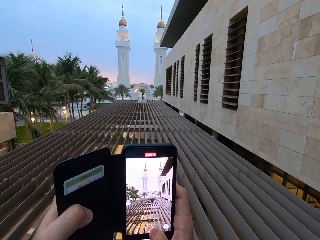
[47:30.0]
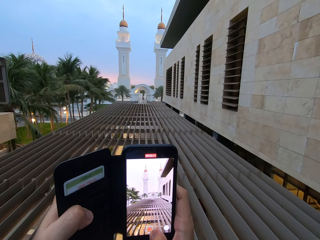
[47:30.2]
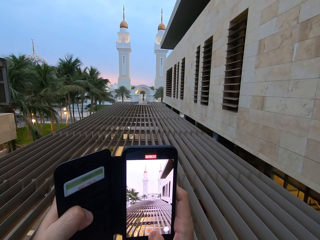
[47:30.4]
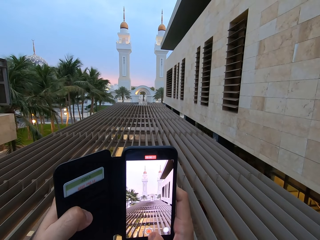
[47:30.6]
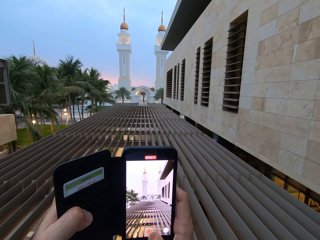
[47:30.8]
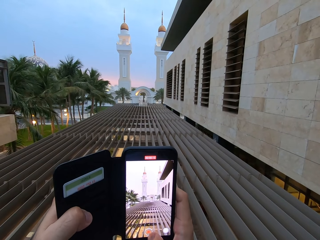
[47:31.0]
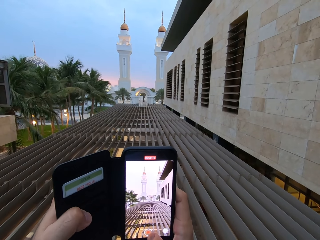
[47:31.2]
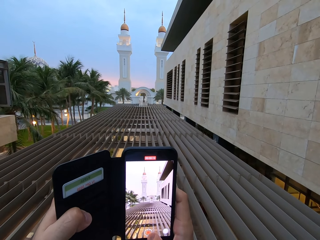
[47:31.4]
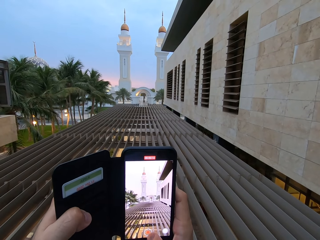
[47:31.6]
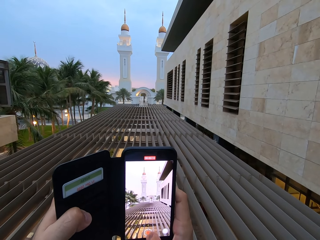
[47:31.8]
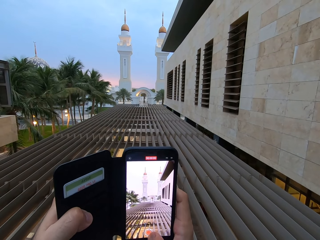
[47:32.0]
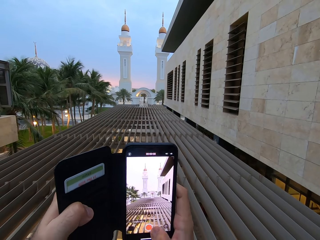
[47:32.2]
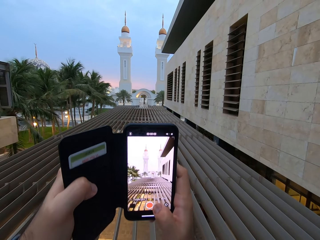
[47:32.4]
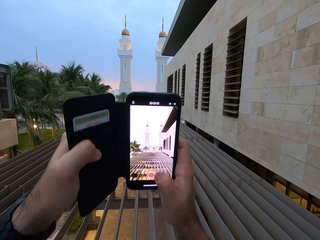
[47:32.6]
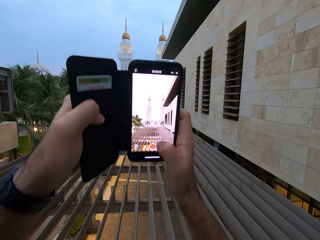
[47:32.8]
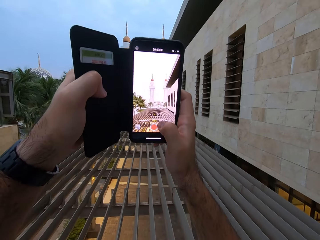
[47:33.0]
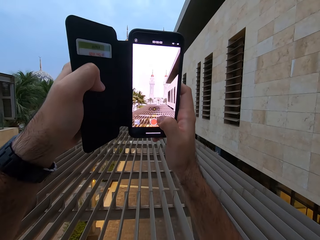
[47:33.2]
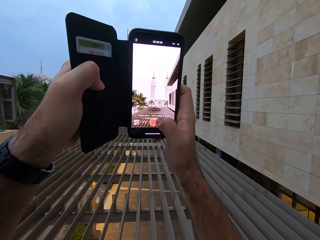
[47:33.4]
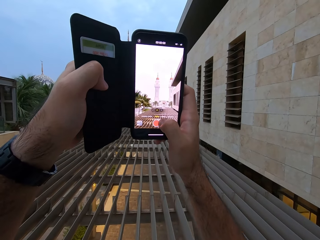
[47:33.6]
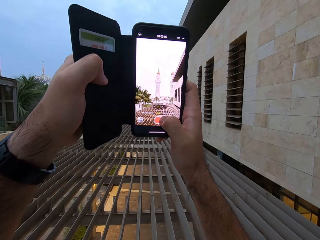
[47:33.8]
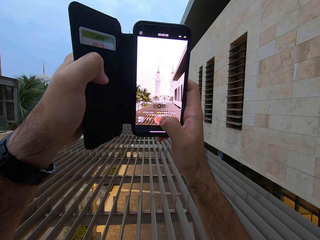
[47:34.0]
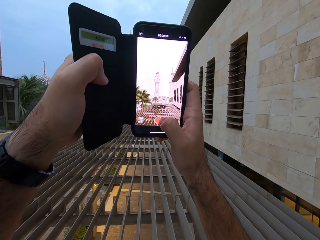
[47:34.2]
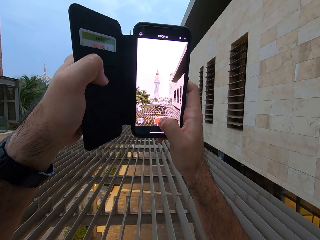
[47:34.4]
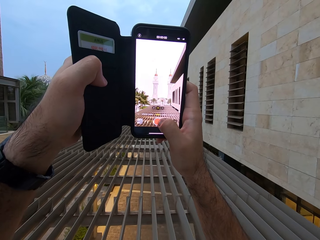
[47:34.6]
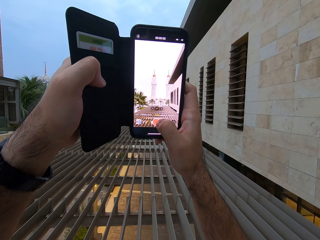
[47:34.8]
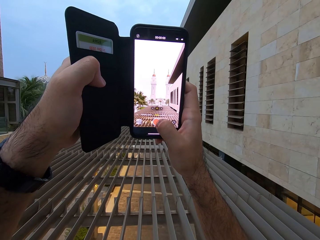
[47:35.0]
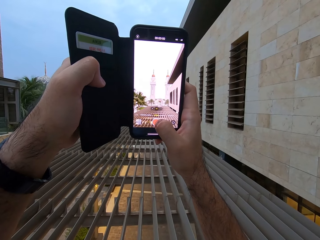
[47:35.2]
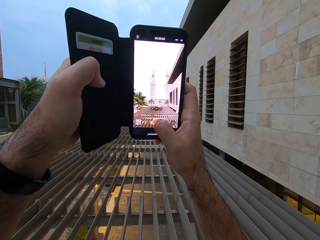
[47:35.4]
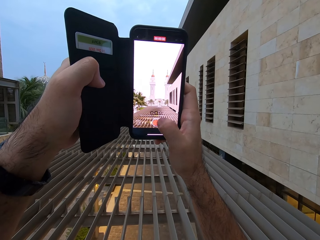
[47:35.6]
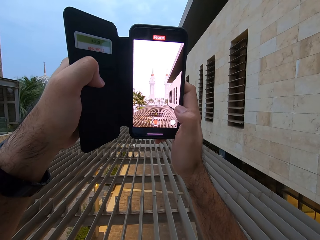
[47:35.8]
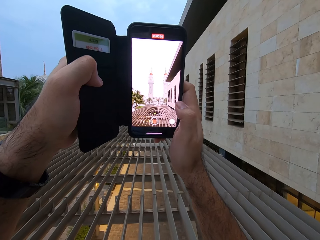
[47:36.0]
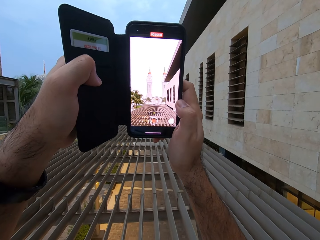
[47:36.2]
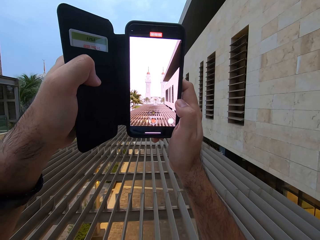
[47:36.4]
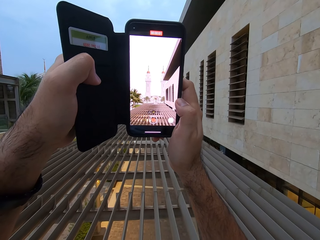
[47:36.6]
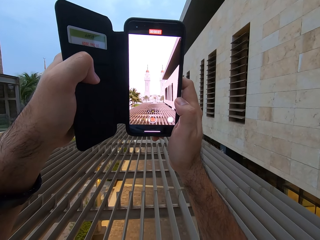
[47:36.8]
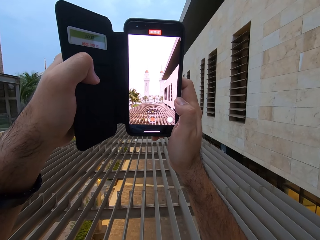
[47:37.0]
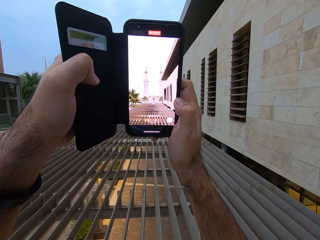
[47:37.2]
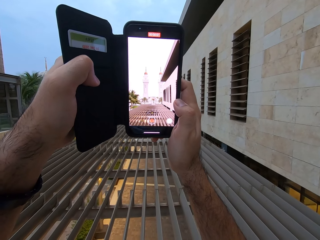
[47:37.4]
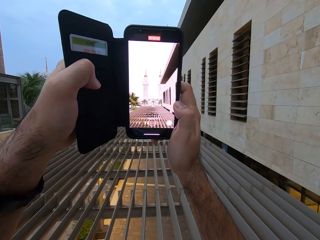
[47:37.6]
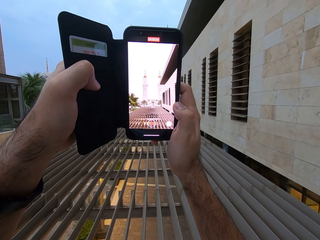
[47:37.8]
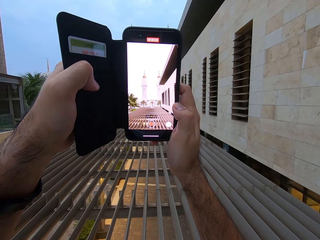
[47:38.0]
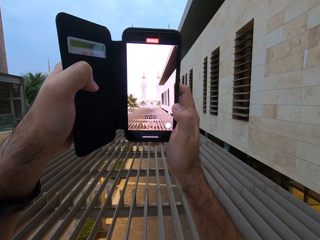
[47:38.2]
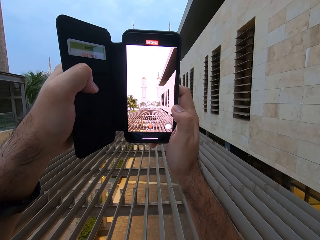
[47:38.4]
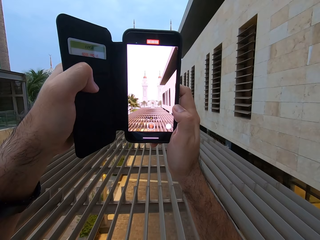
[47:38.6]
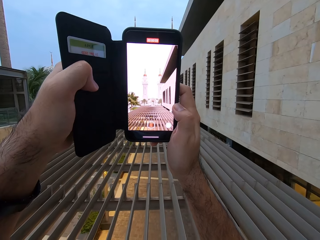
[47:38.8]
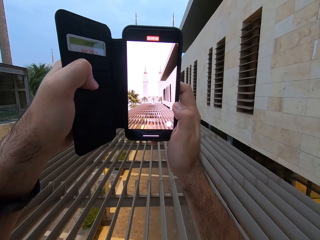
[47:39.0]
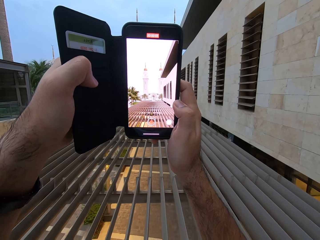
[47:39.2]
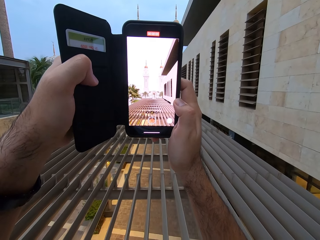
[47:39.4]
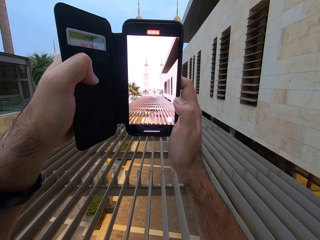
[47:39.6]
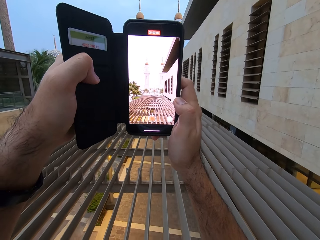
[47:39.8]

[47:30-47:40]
The camera wearer stops recording. They raise the phone up. They start recording.

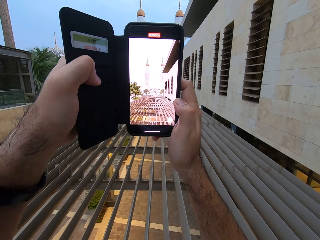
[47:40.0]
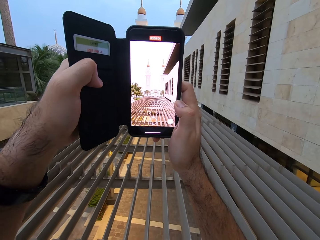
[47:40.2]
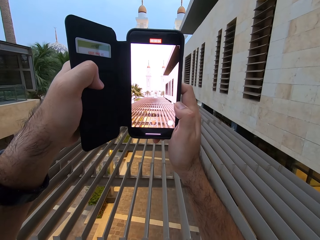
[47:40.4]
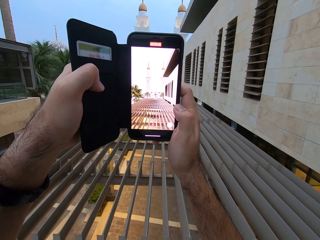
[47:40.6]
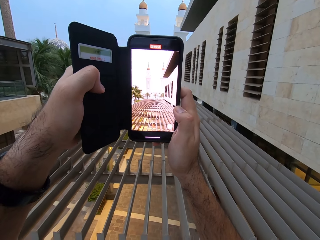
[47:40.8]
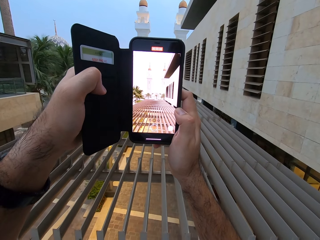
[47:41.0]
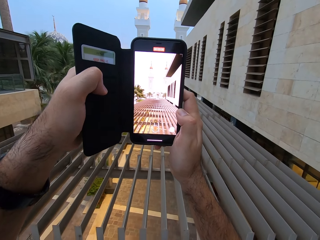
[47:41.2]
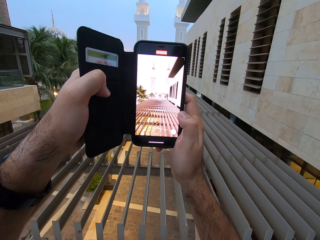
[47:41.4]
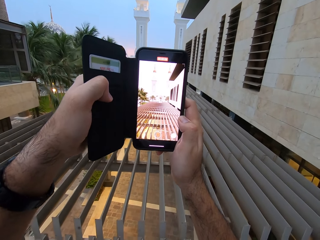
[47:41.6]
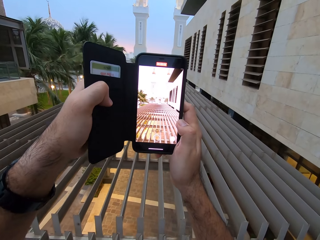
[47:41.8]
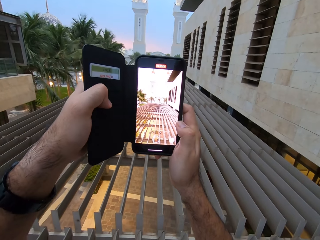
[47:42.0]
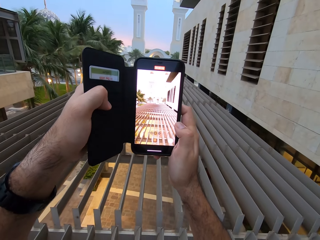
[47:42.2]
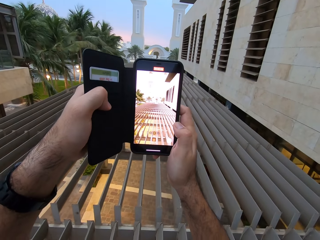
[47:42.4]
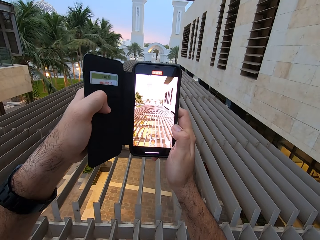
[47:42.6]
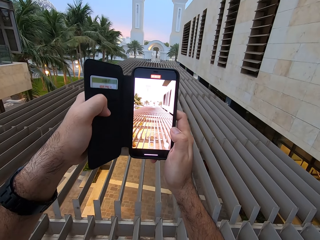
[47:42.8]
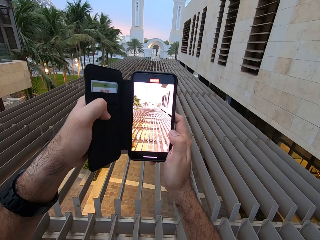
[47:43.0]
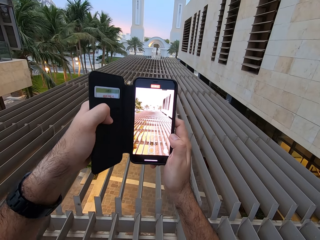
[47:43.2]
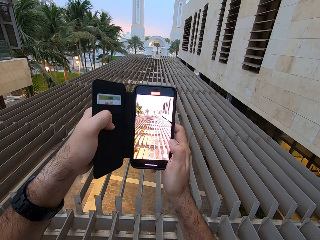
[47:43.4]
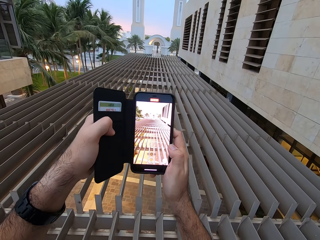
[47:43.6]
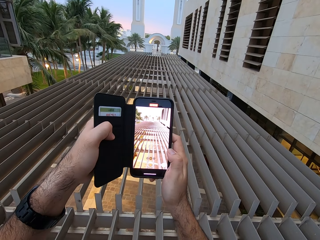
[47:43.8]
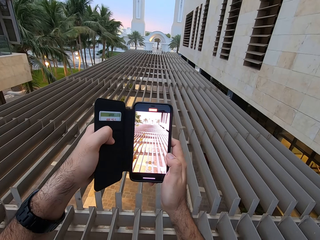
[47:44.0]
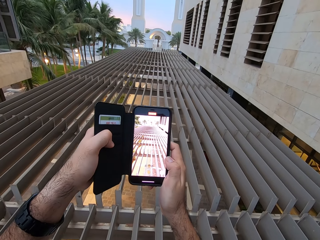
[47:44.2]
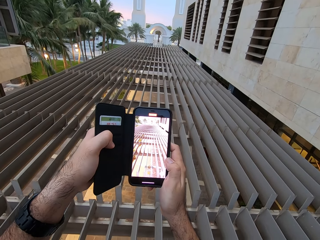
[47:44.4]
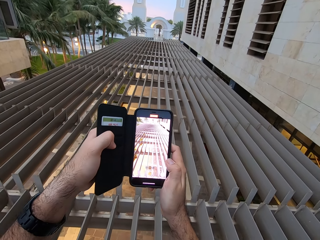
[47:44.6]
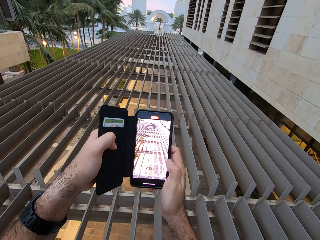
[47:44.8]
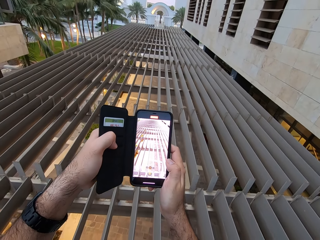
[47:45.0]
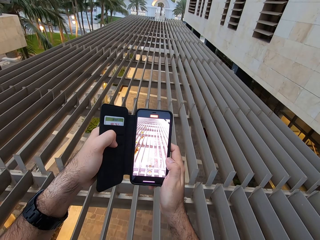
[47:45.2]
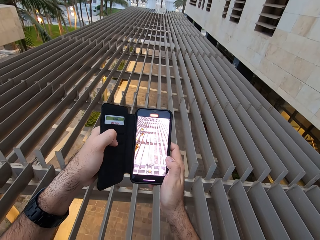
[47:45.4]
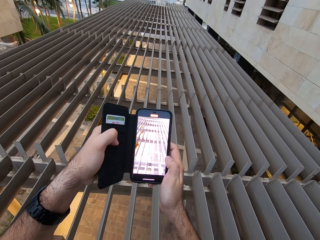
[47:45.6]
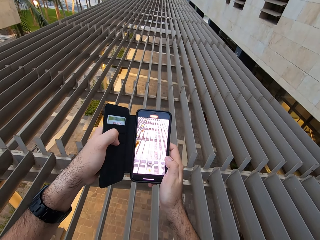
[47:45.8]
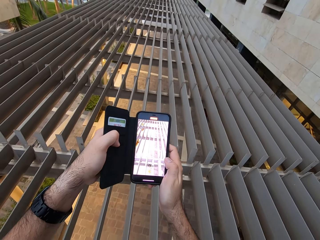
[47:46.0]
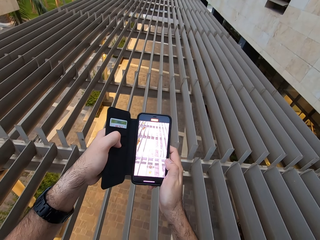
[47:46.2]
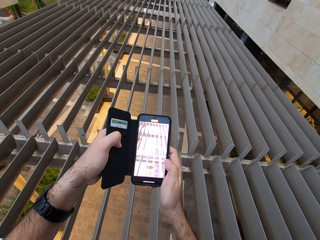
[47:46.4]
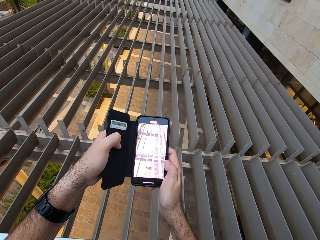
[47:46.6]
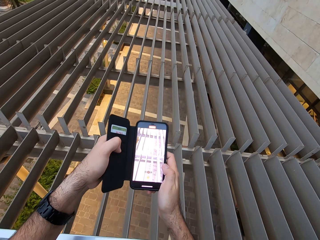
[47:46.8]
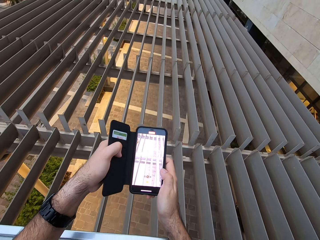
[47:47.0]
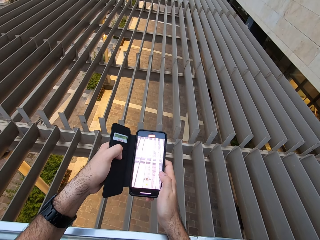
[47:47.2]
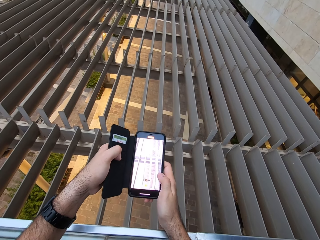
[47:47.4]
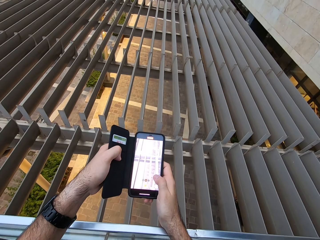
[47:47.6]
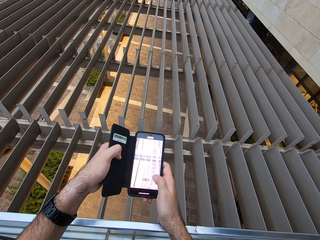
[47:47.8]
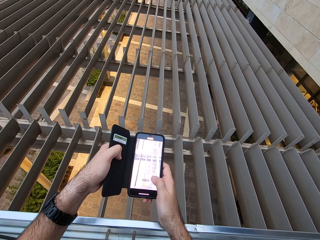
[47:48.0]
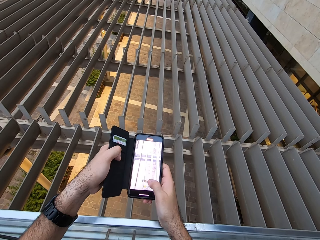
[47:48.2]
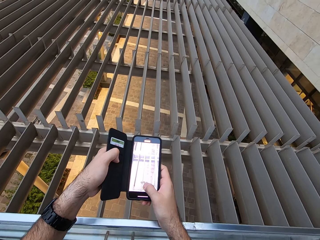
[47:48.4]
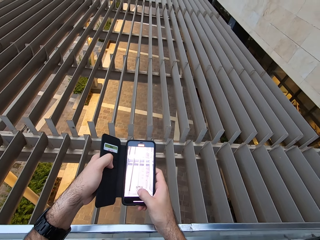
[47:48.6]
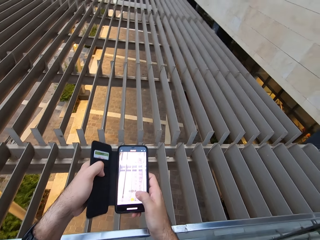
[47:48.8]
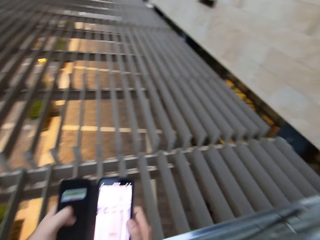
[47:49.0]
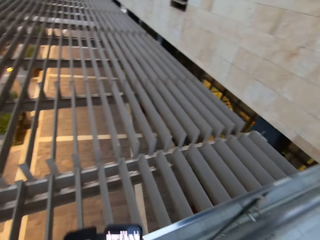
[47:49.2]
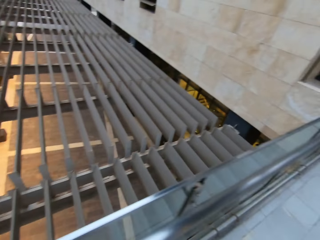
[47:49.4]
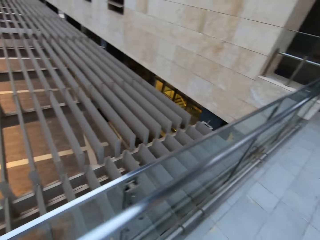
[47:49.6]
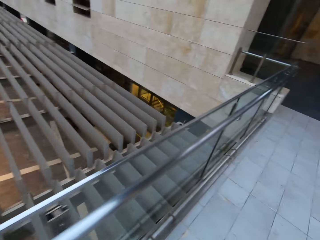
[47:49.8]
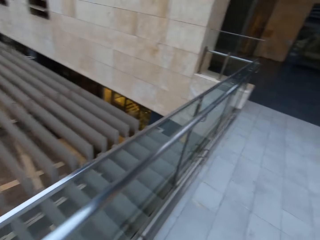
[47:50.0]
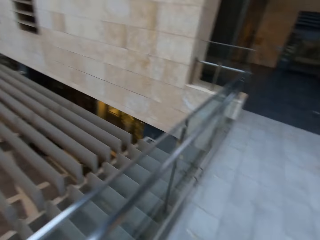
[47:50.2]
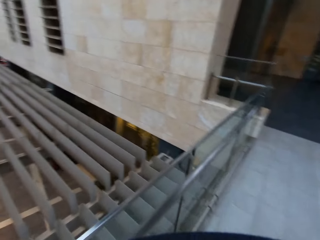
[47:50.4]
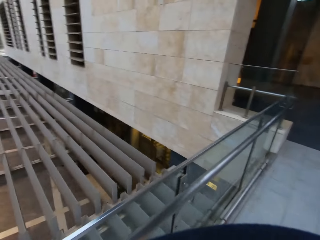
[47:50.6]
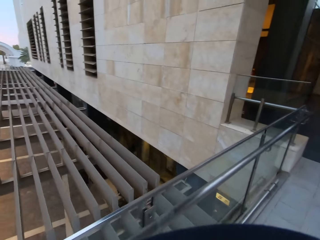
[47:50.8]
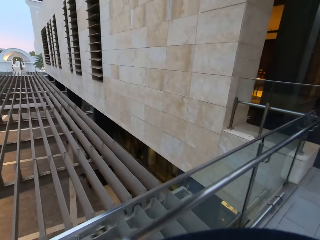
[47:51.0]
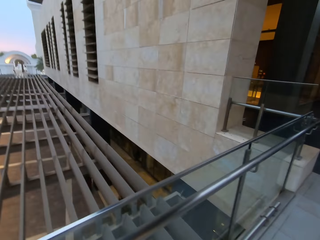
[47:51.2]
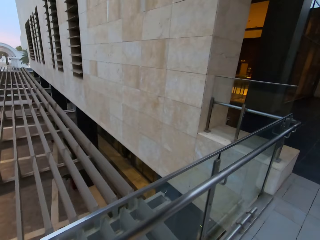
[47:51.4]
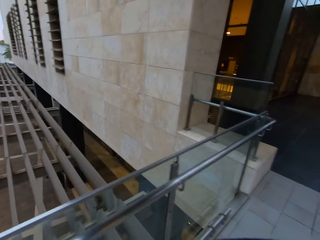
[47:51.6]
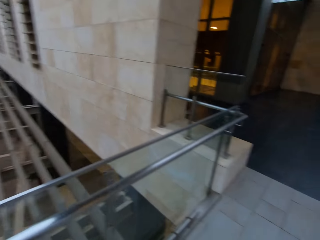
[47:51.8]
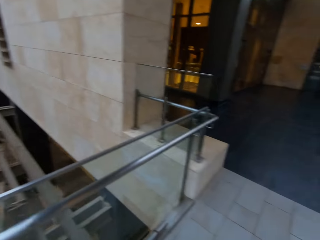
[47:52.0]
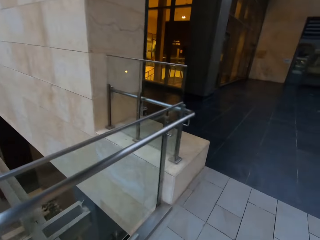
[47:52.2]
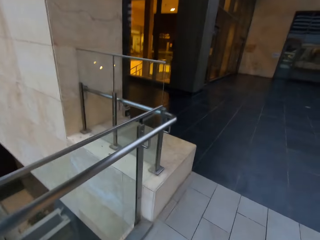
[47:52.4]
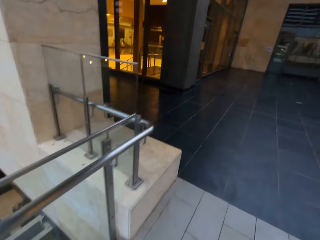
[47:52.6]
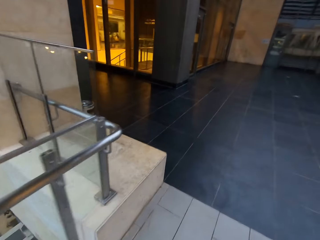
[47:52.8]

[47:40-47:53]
The camera wearer brings the phone down slowly. They stop recording. They turn to the right. They walk around the house.
